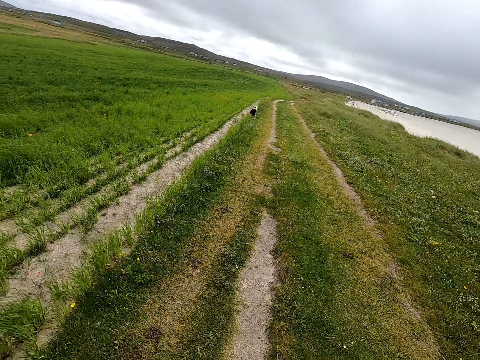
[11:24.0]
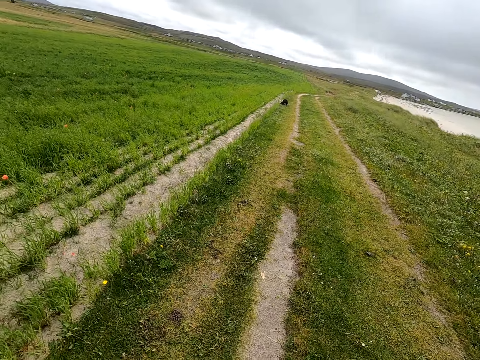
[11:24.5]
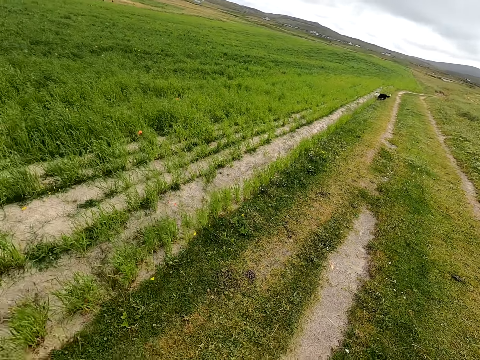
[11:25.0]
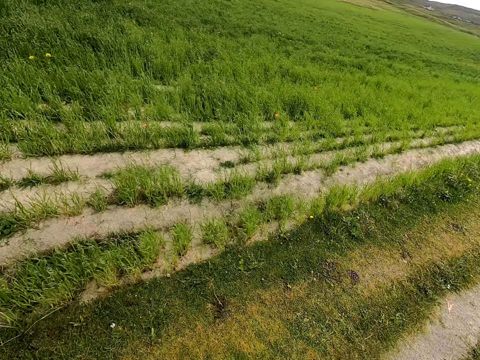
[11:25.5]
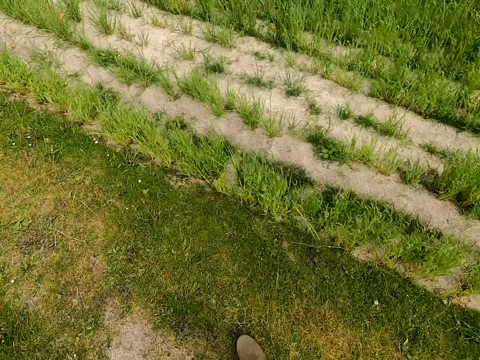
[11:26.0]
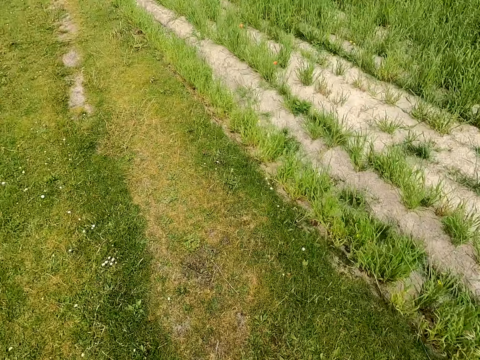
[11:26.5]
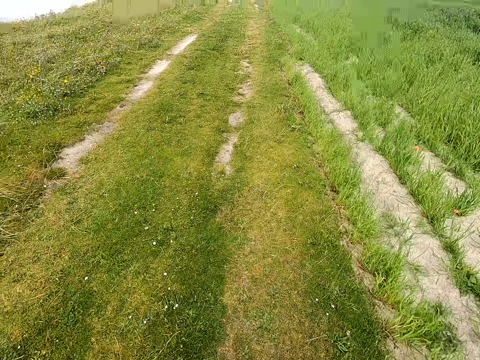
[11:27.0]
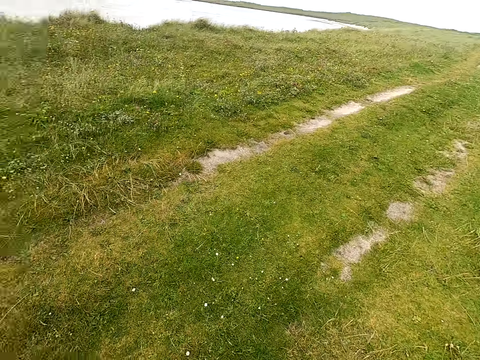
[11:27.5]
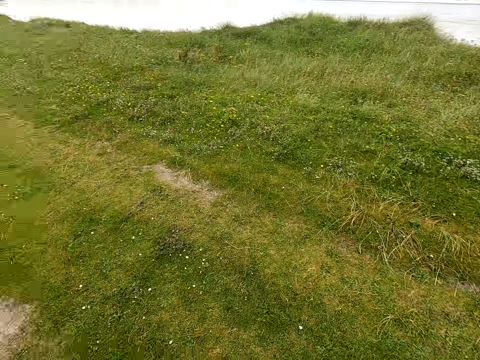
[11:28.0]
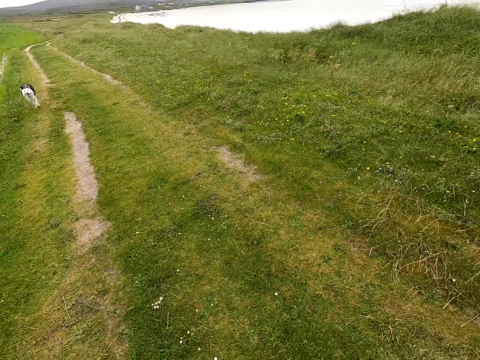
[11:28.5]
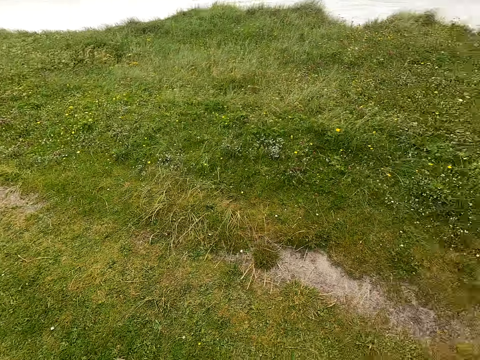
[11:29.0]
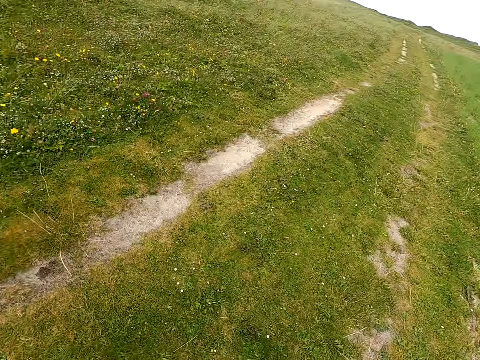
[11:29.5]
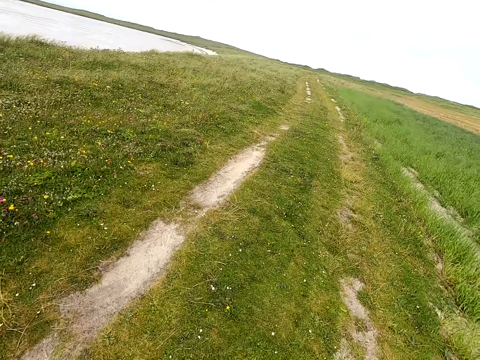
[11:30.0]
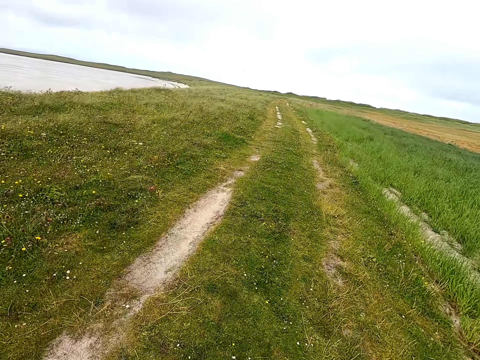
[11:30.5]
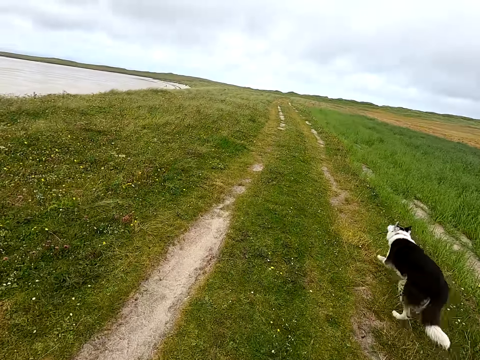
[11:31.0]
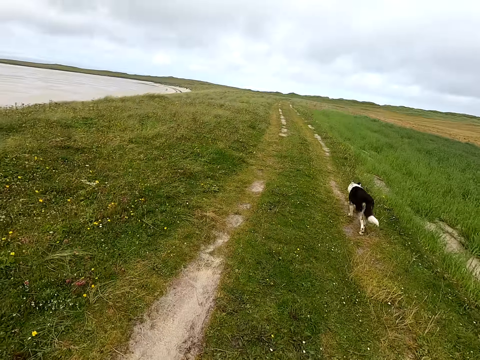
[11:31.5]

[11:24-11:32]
The camera wearer looks at the dog. They walk in the open area.

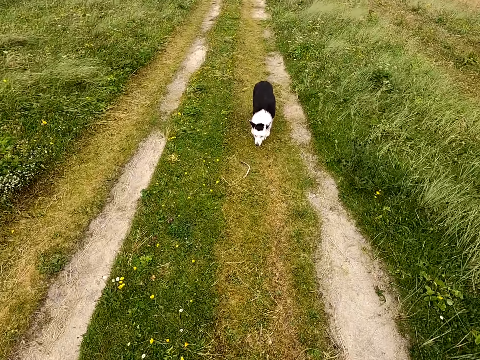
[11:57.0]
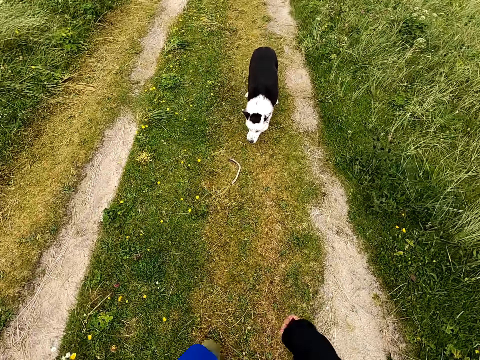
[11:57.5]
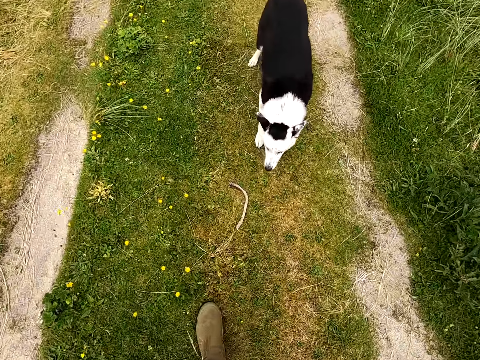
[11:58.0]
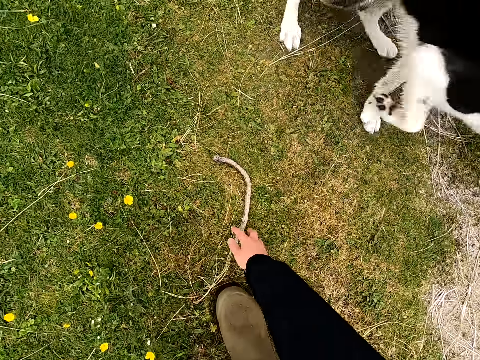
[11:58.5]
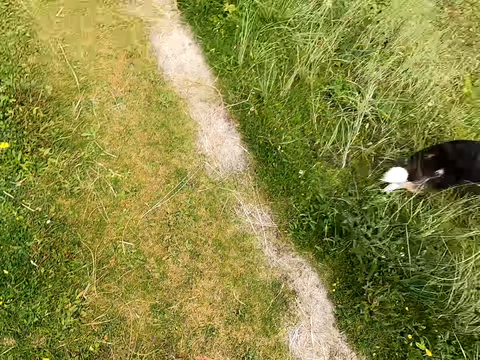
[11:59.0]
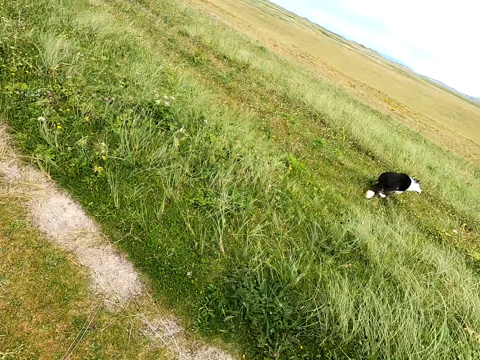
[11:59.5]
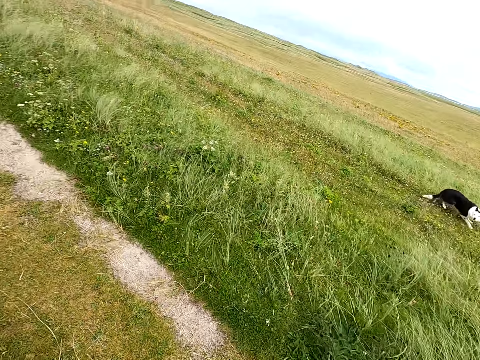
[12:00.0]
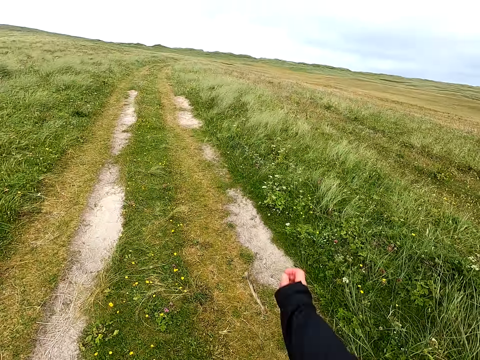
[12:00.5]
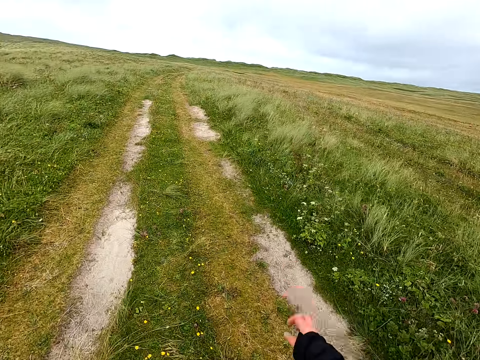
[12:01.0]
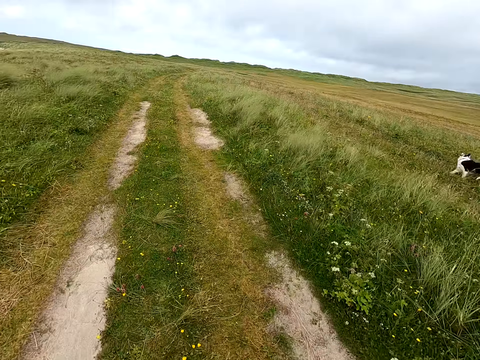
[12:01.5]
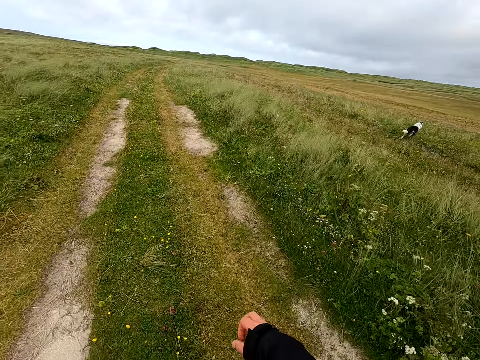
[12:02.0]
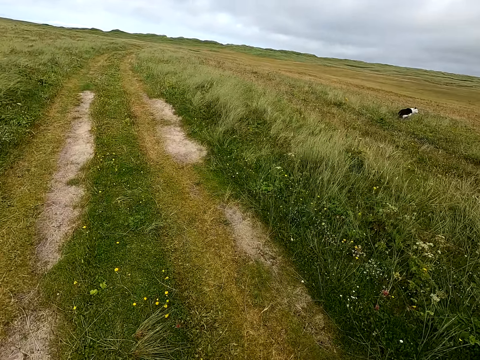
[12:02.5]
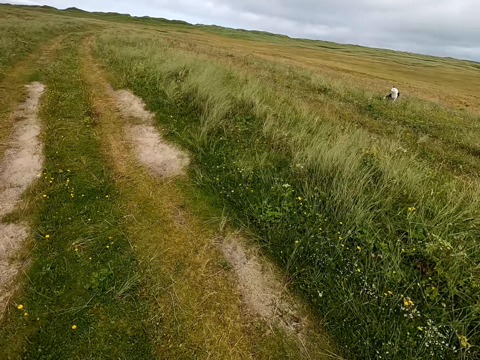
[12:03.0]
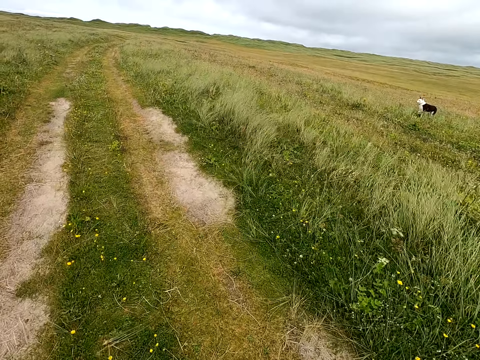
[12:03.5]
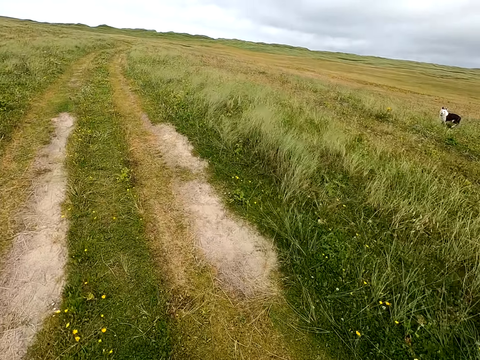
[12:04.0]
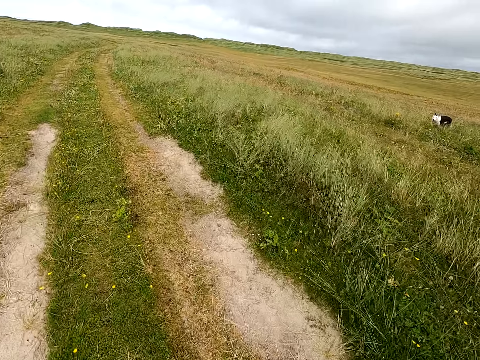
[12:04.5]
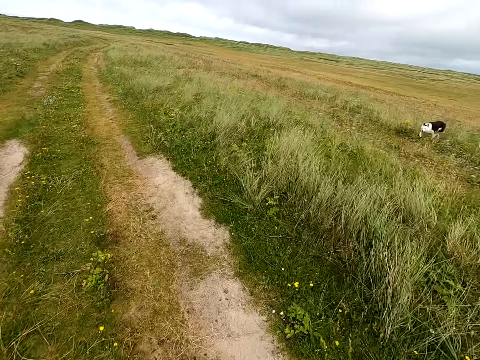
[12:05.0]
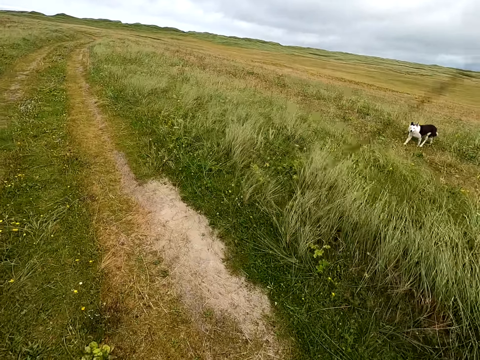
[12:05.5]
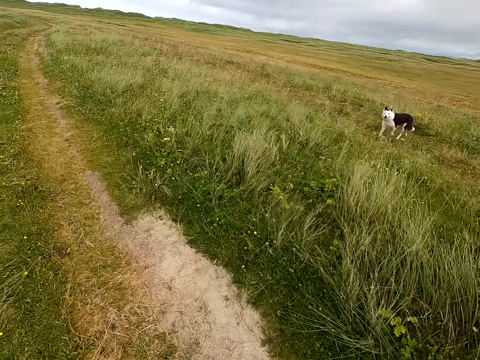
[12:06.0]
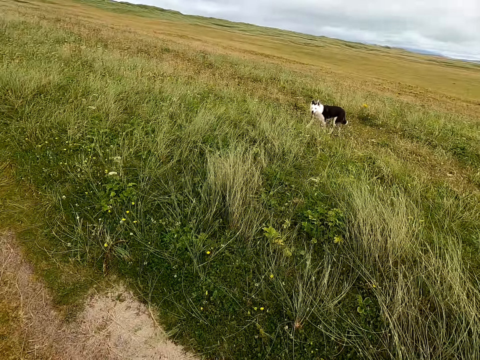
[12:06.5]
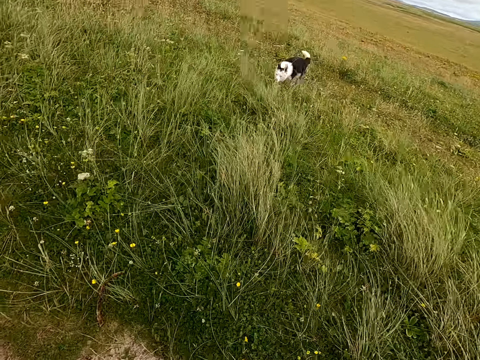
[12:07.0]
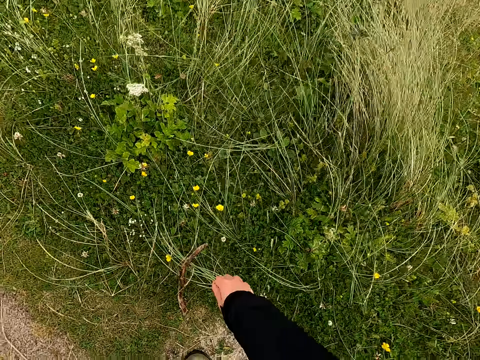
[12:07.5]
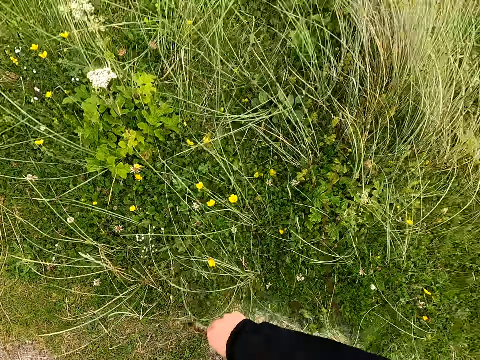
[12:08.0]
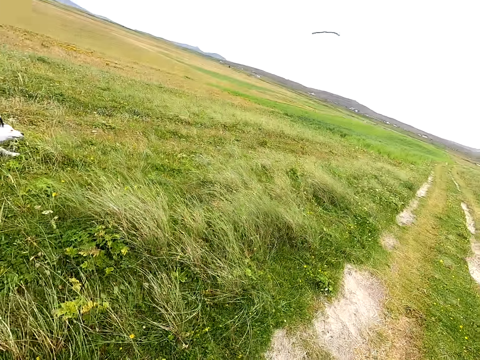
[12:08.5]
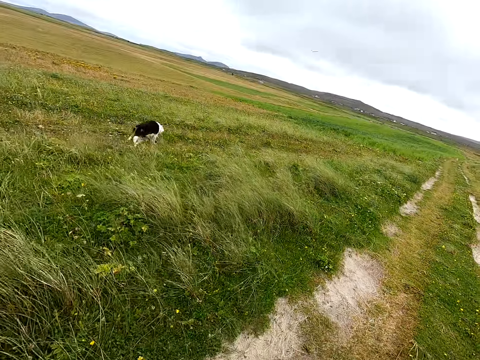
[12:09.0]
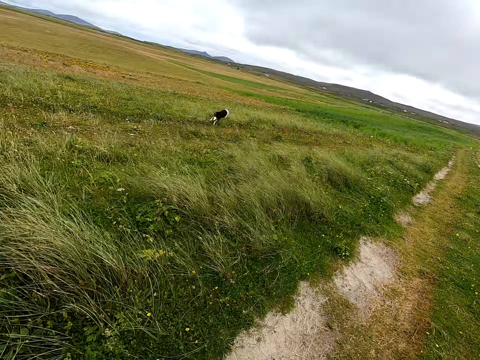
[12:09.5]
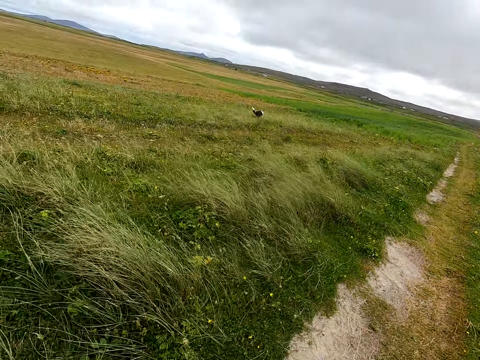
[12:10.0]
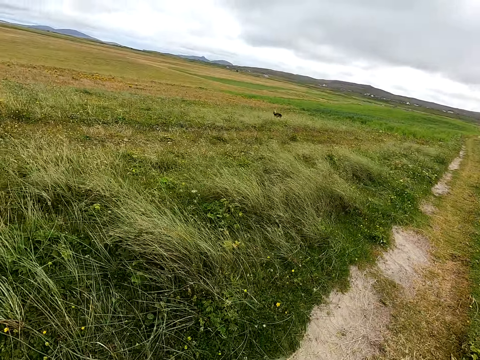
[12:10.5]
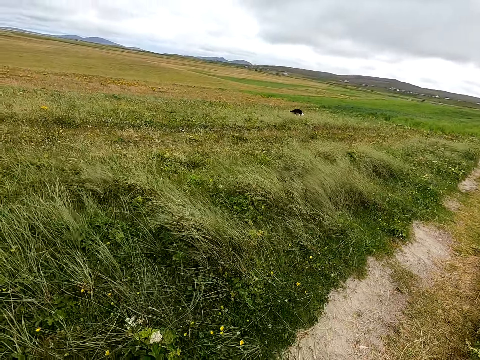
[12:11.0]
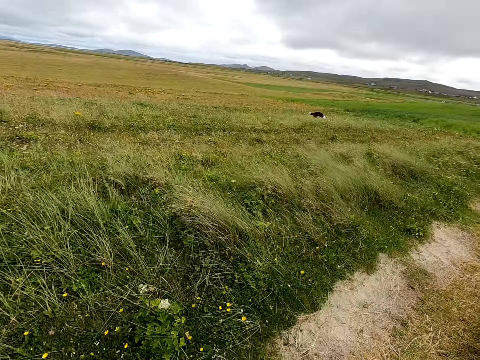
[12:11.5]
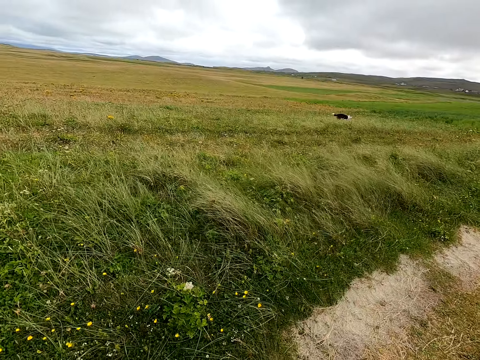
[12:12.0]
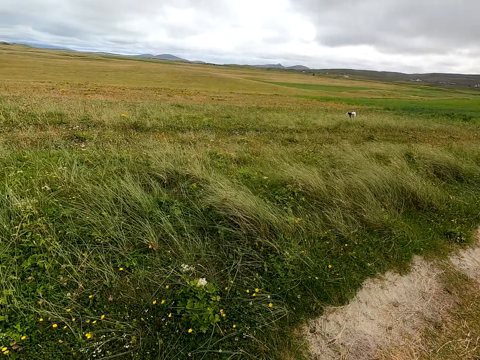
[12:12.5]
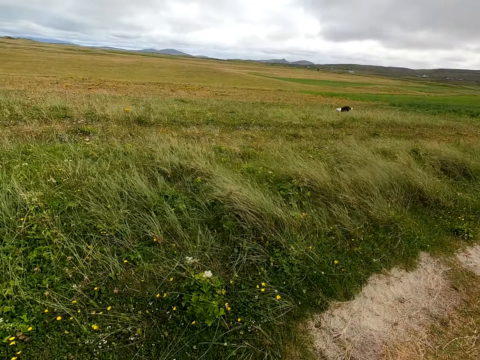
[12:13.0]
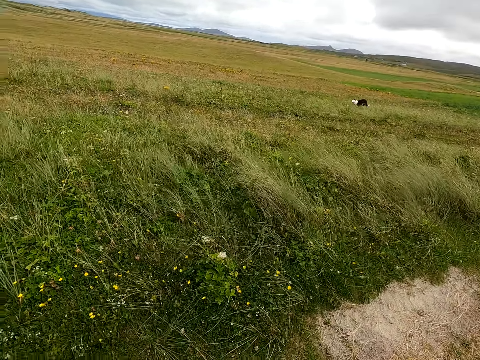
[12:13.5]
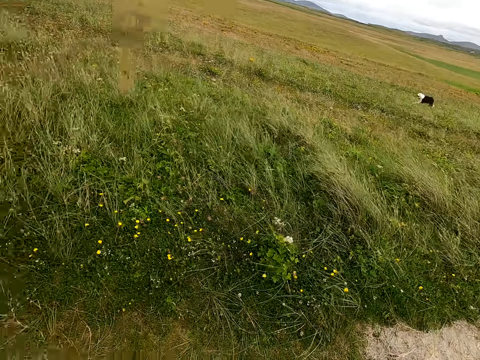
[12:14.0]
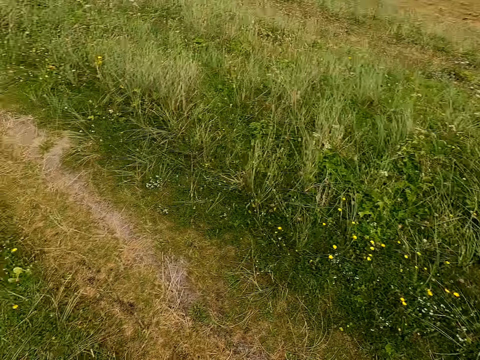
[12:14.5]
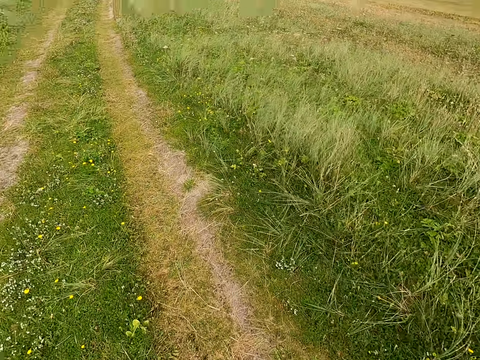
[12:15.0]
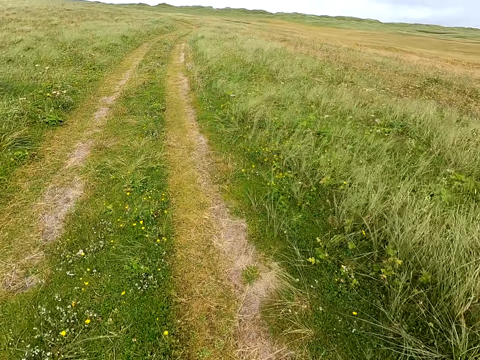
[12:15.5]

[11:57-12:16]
The camera wearer picks up the stick. They throw the stick. They hold the rope or stick. They pick up the stick, throw the stick, and look at the dog. They walk in the open area.
